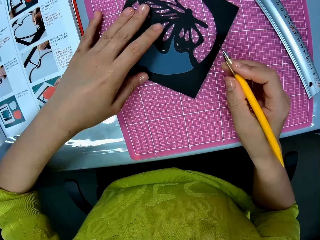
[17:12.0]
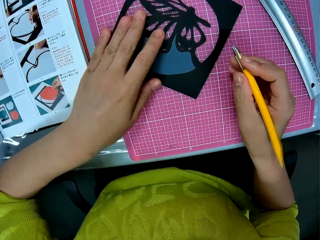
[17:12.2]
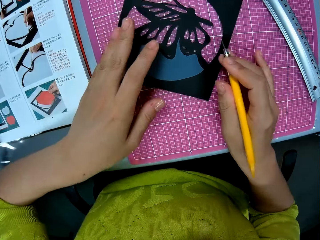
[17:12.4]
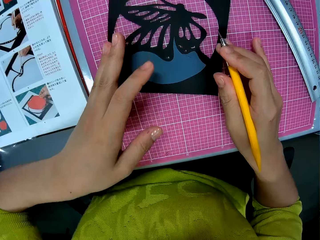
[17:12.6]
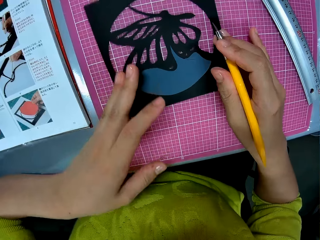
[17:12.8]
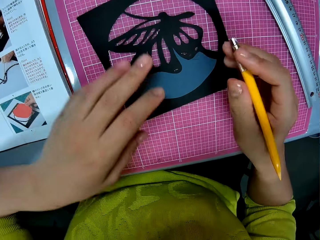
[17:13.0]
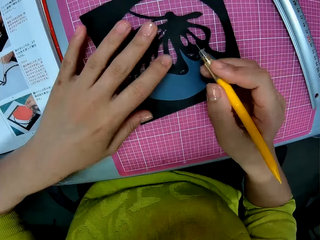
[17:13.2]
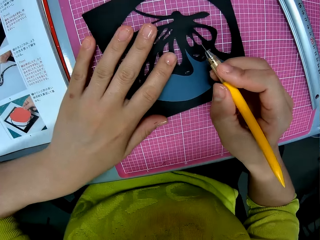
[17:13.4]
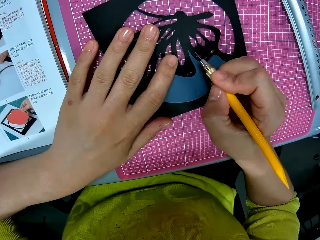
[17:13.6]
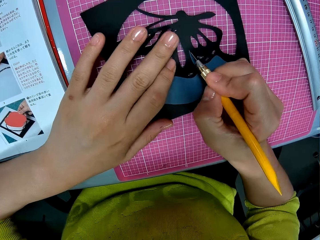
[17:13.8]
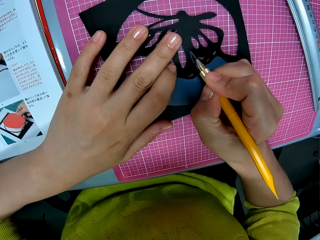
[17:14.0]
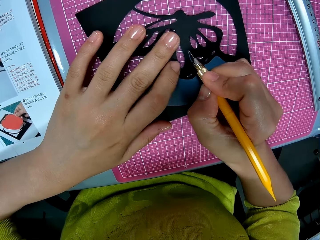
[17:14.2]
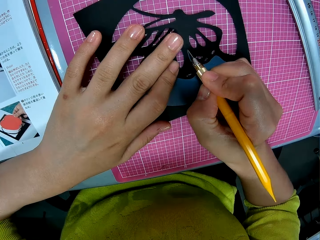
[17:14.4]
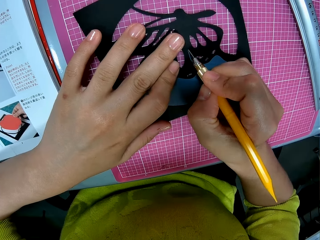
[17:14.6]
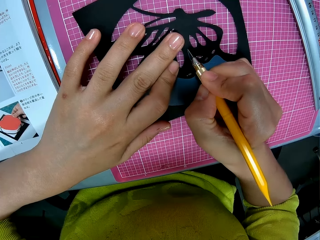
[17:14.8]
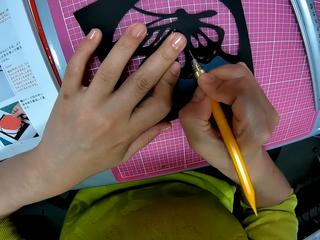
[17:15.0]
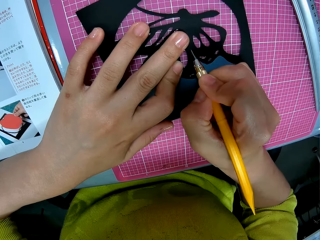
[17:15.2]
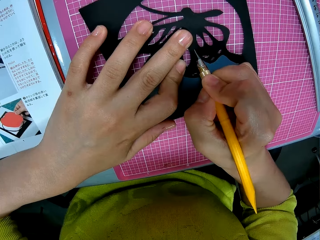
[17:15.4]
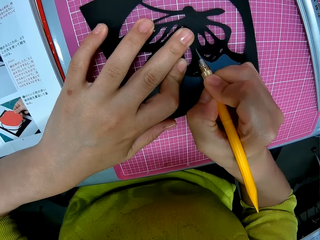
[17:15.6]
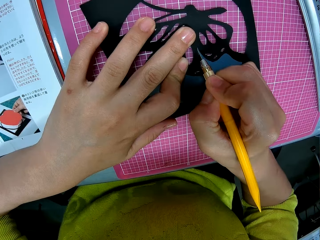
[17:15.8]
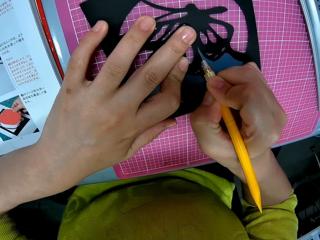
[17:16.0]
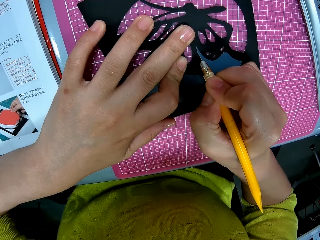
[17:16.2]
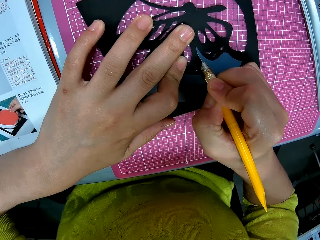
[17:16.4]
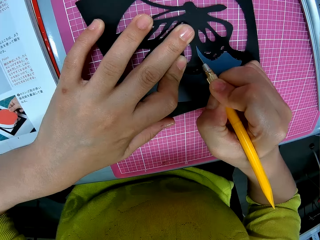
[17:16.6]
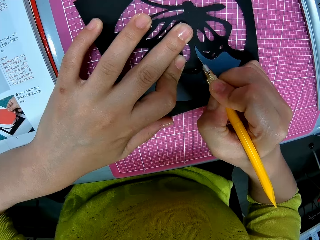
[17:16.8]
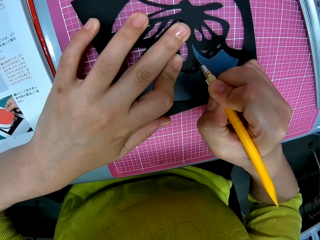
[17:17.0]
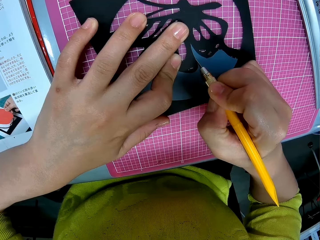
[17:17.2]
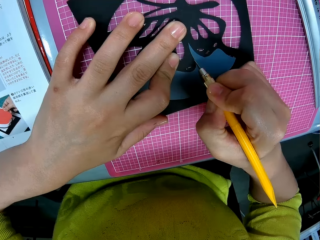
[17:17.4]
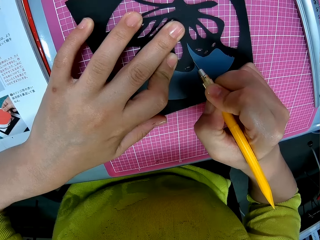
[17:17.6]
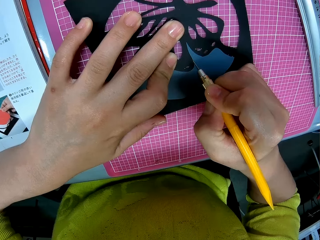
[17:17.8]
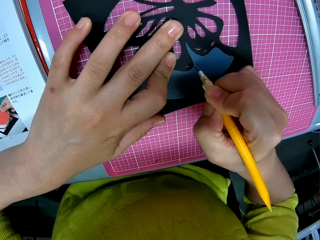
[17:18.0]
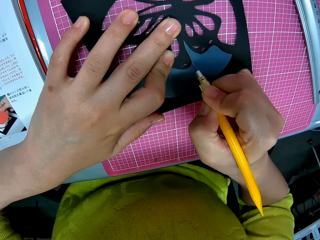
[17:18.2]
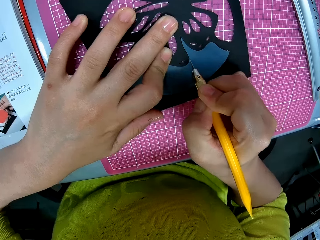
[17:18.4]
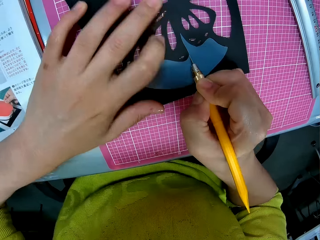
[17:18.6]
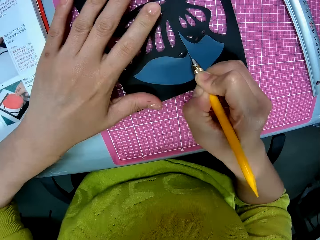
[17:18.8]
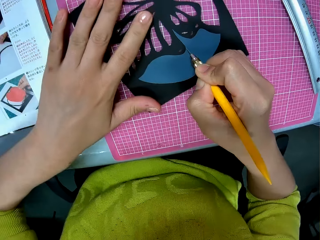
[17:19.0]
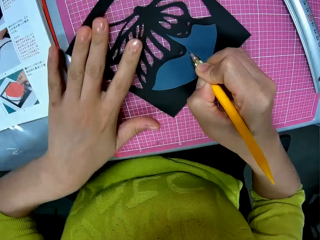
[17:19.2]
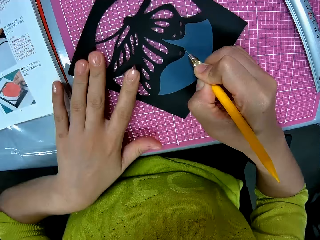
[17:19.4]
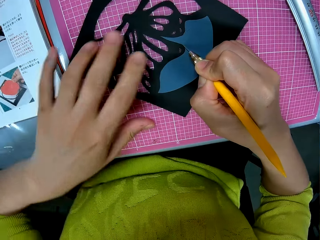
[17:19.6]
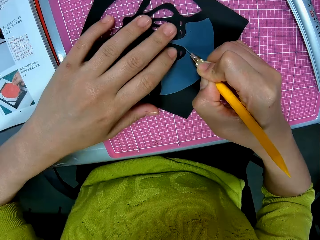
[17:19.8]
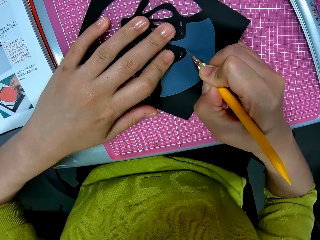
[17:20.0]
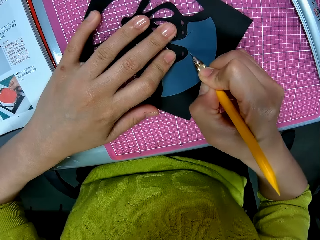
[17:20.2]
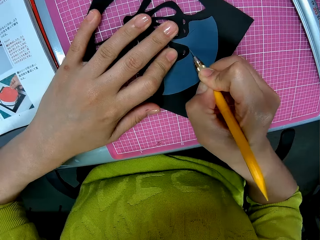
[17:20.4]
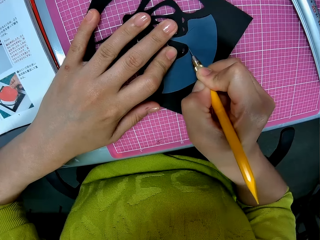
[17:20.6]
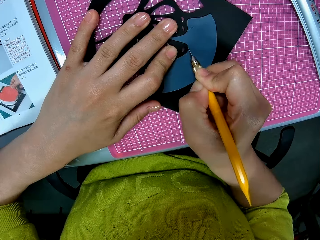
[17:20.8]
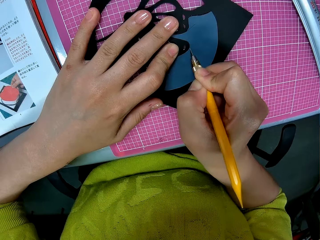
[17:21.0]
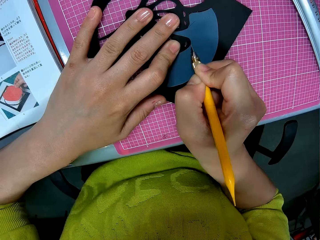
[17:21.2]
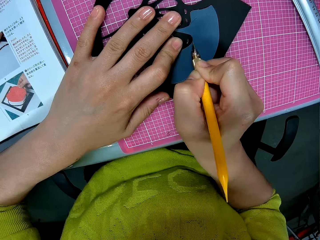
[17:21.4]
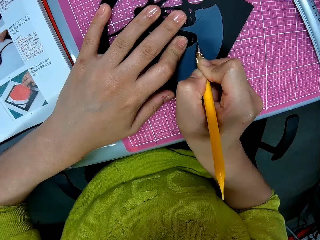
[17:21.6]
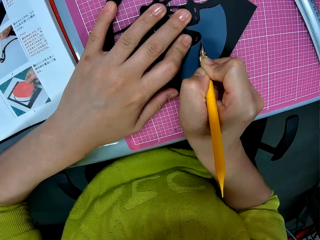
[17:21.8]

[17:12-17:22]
The camera wearer adjusts the photograph with his hands. He cuts the photograph with the pen cutter in his right hand.

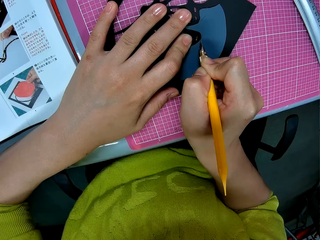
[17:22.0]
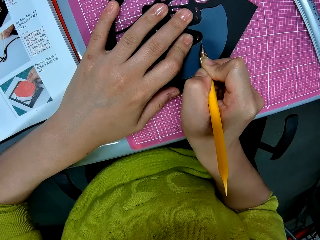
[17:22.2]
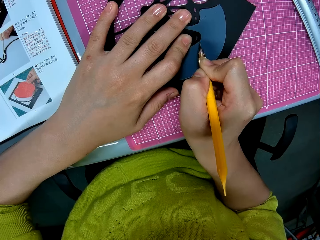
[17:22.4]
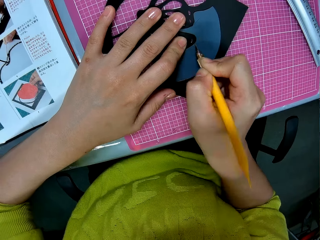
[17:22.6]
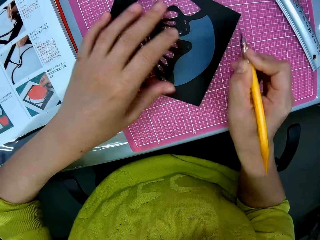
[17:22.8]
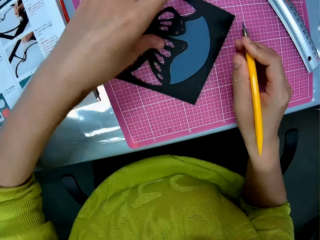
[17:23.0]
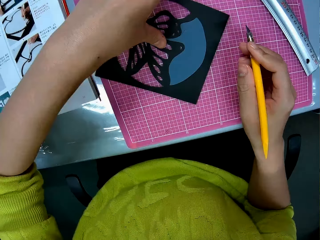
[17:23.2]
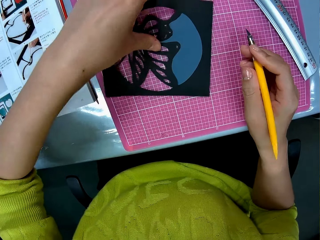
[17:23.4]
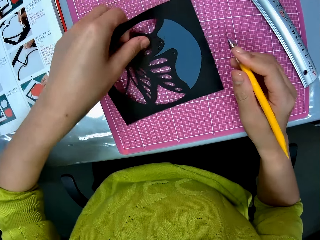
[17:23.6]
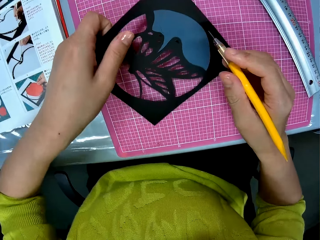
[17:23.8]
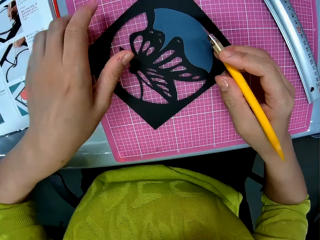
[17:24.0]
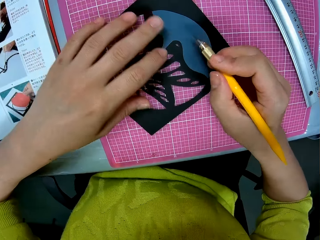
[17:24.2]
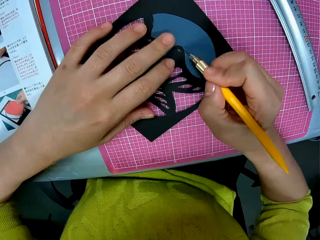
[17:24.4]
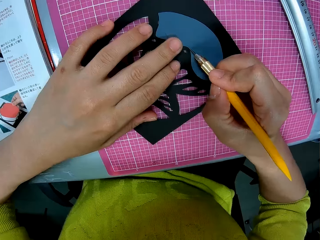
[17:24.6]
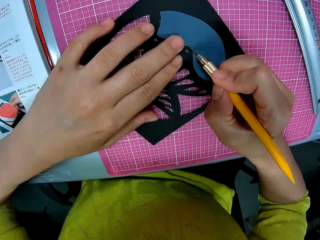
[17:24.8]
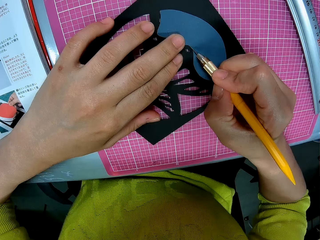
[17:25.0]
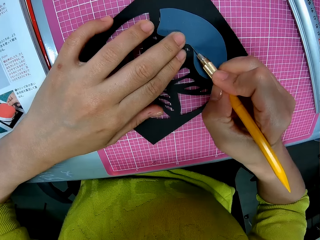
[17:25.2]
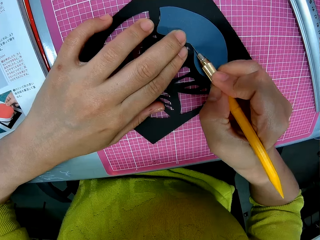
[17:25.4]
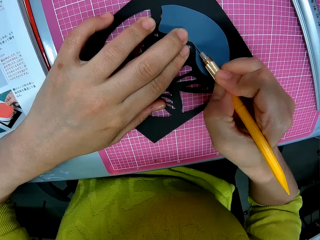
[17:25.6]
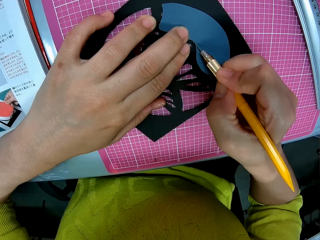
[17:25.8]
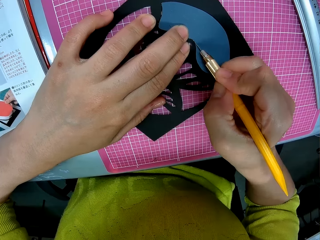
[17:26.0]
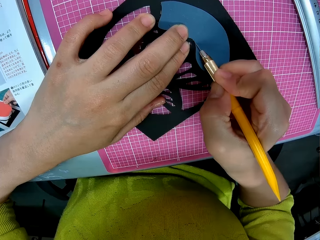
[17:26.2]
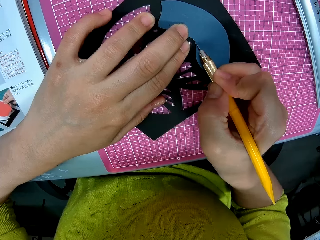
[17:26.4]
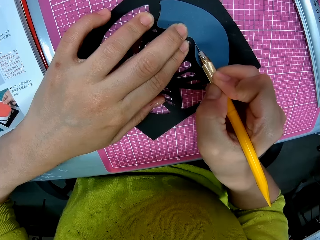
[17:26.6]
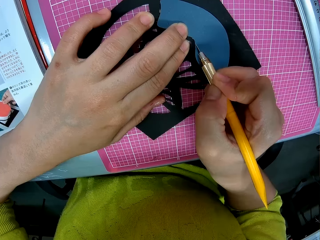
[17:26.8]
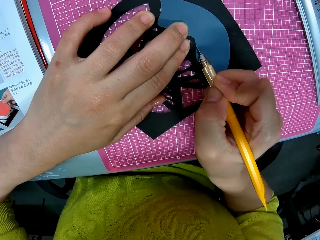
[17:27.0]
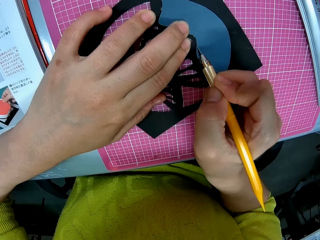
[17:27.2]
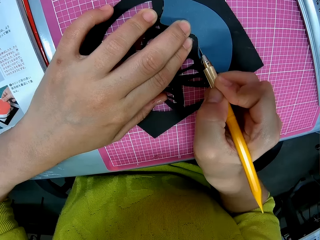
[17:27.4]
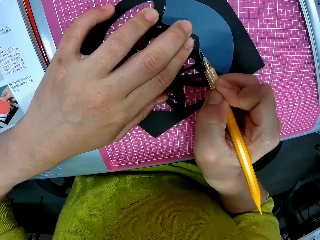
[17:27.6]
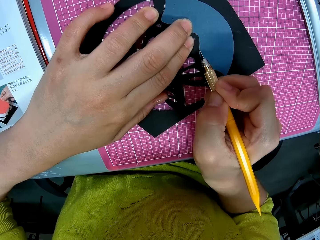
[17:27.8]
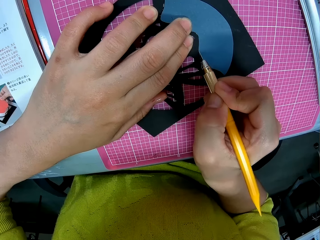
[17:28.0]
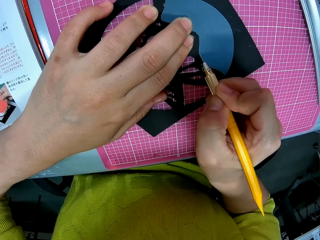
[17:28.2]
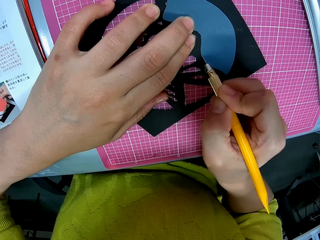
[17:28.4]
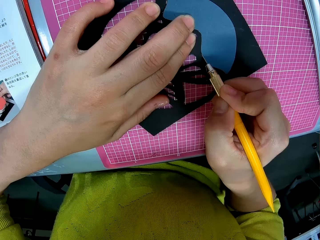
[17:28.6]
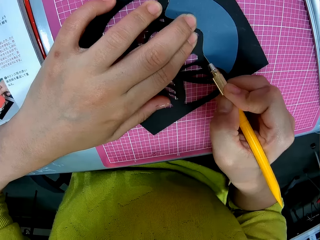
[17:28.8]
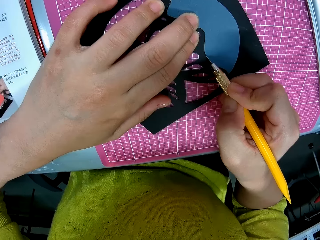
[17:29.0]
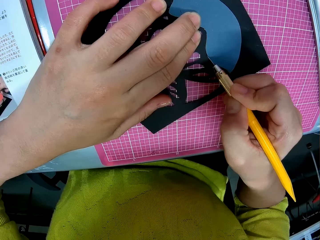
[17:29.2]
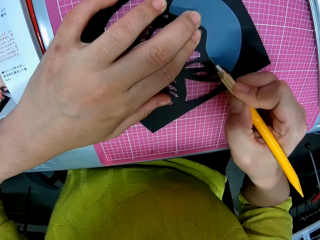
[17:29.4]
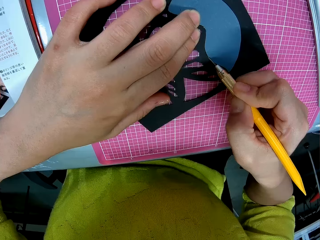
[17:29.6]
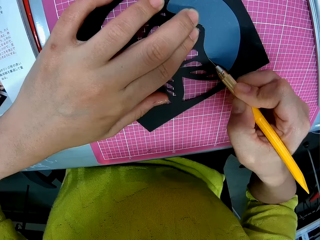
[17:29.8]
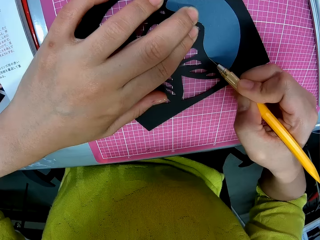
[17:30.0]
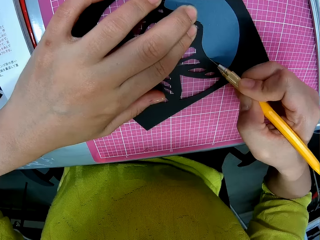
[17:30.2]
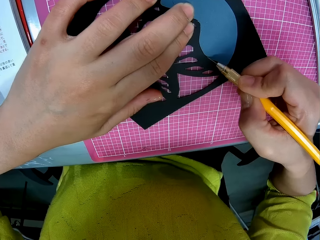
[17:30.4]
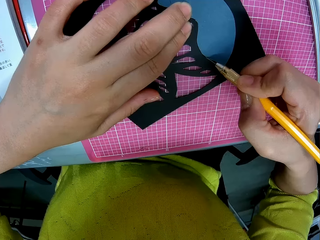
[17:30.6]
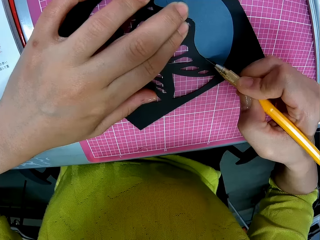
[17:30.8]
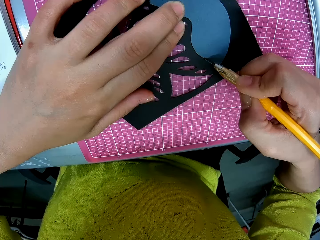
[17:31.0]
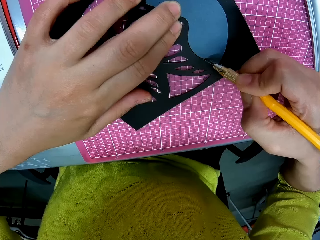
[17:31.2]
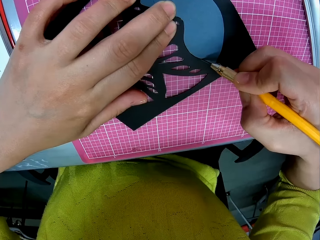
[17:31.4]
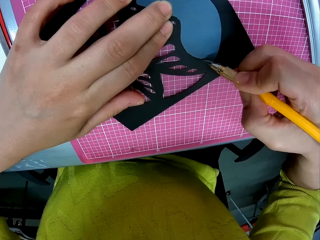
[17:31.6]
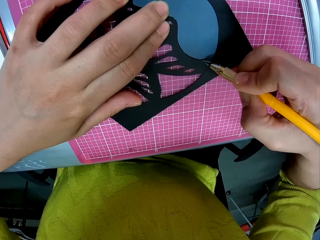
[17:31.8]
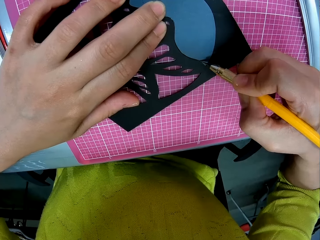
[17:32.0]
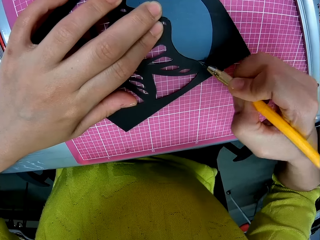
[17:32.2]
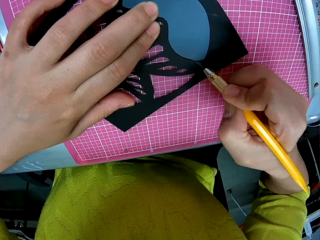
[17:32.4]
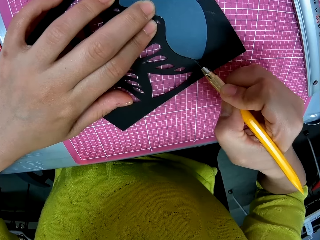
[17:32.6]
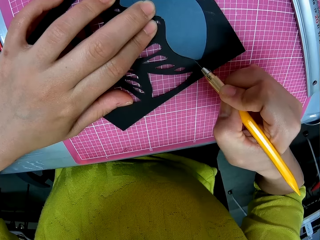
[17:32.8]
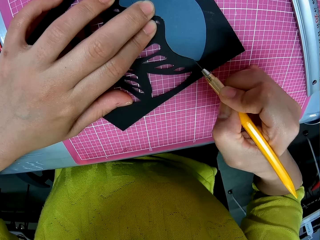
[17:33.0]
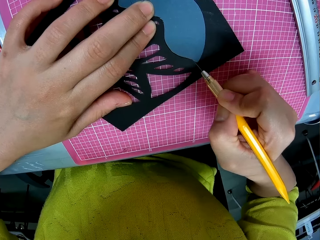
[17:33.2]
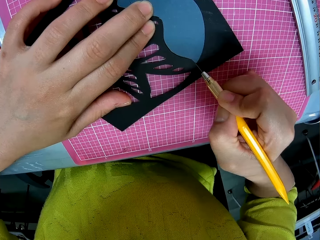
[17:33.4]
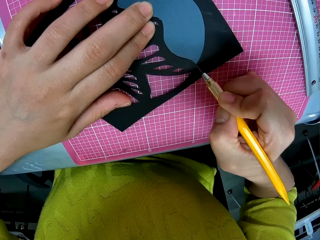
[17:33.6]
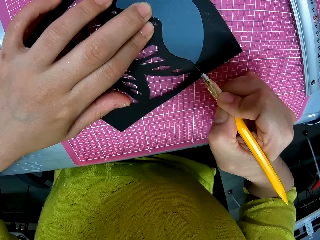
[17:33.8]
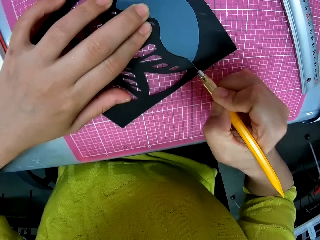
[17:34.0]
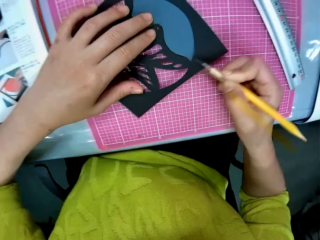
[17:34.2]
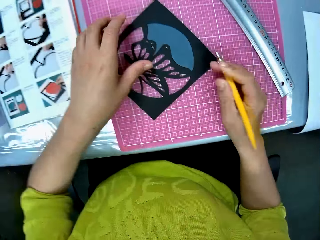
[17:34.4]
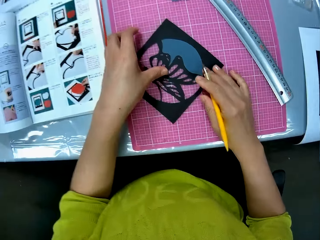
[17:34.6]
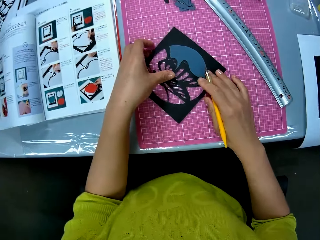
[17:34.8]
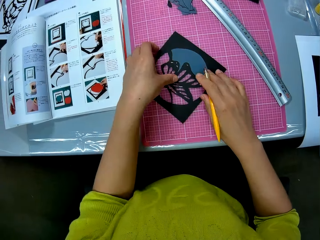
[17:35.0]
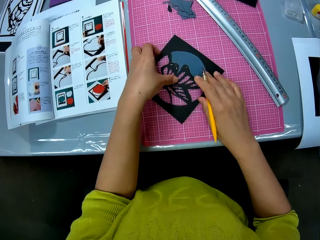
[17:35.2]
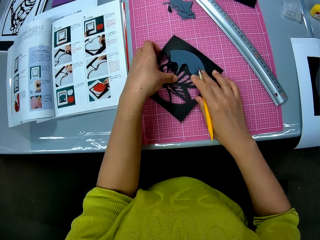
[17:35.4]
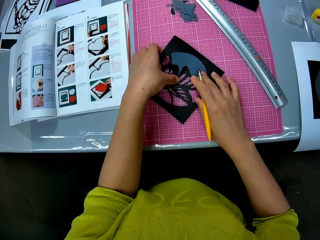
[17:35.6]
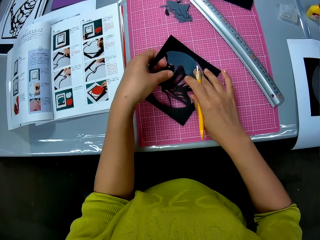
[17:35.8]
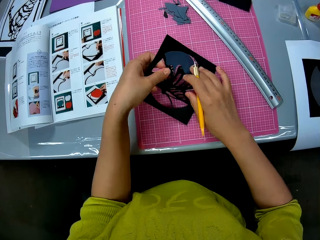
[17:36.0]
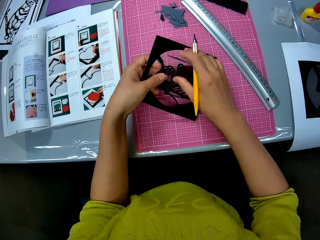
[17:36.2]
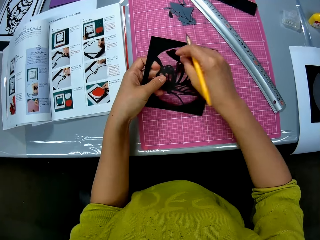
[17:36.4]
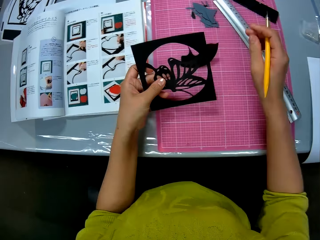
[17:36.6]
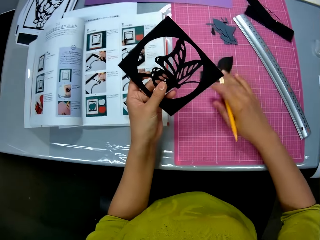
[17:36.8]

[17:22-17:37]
The camera wearer adjusts the photograph with his left hand. He cuts the photograph with the pen cutter in his right hand. He picks up the photograph on the table with his left hand and removes a piece of paper from the photograph with his right hand.
